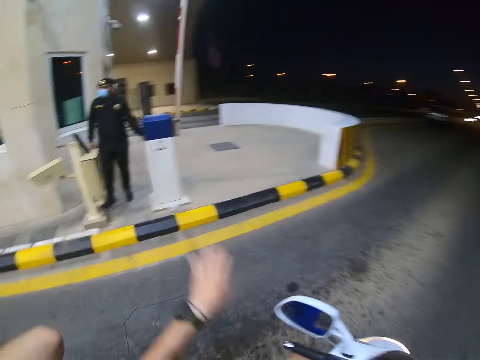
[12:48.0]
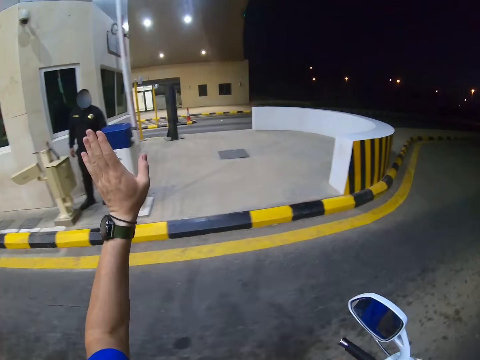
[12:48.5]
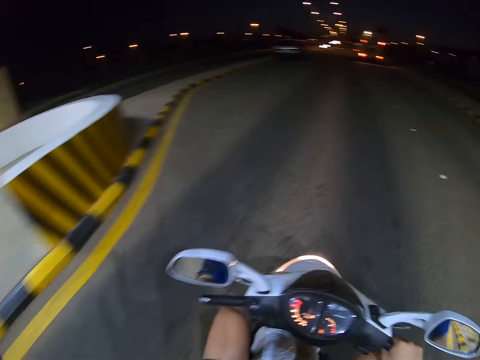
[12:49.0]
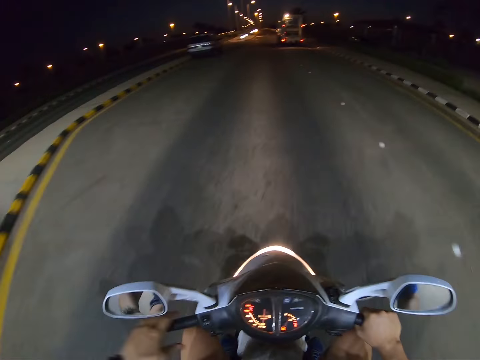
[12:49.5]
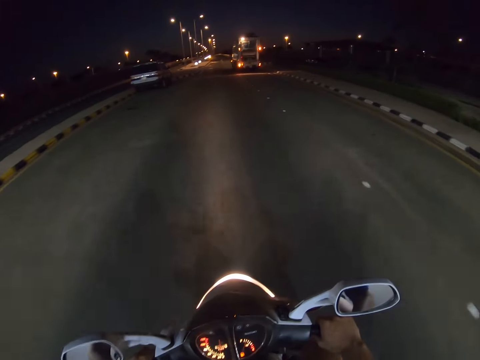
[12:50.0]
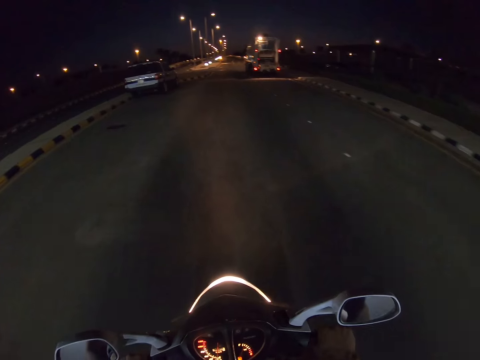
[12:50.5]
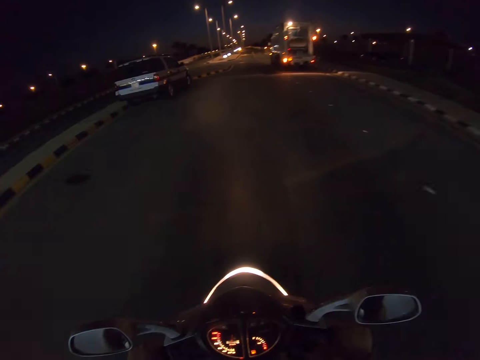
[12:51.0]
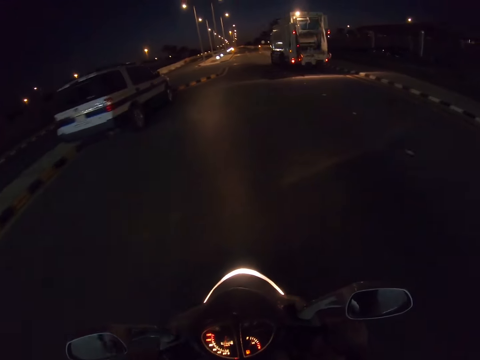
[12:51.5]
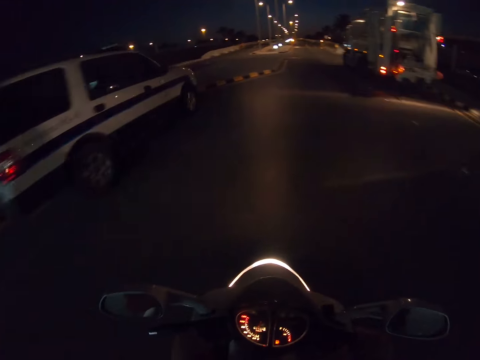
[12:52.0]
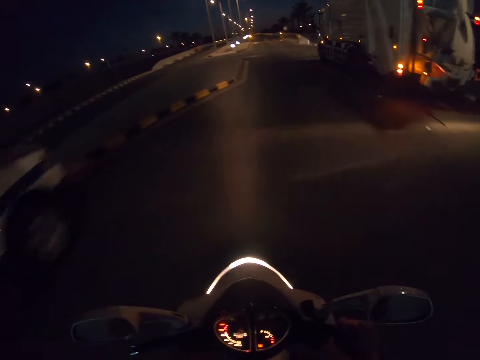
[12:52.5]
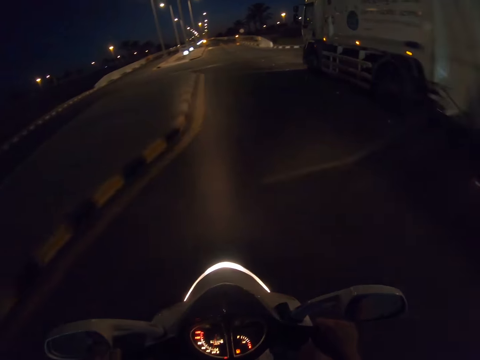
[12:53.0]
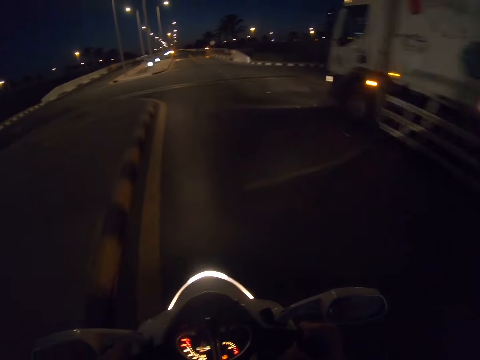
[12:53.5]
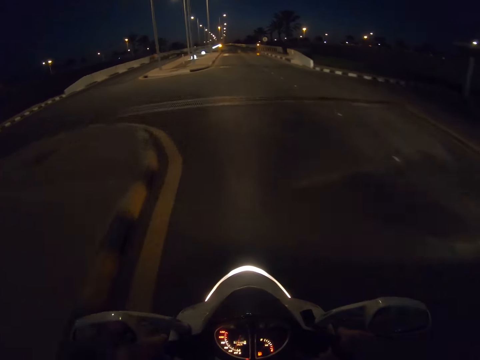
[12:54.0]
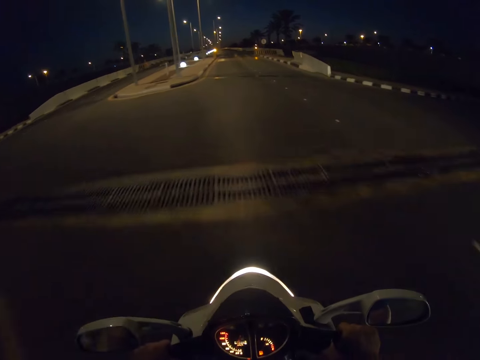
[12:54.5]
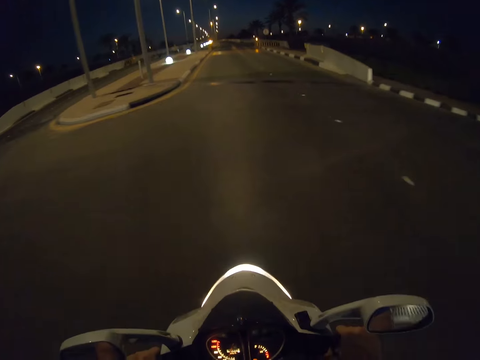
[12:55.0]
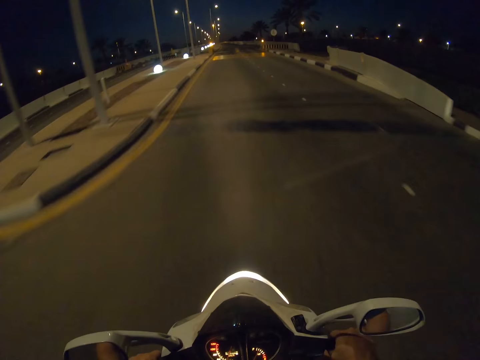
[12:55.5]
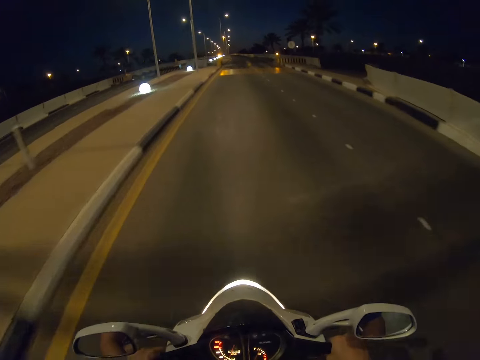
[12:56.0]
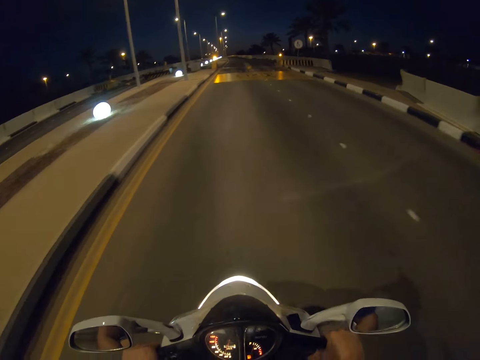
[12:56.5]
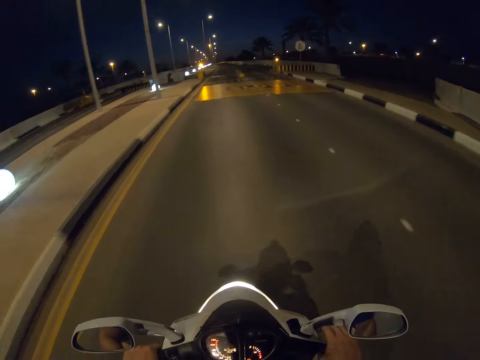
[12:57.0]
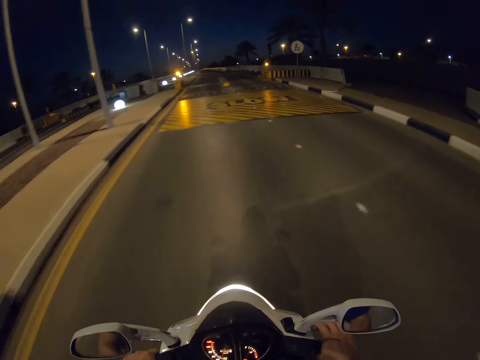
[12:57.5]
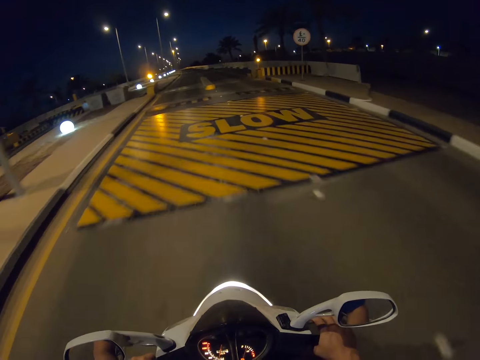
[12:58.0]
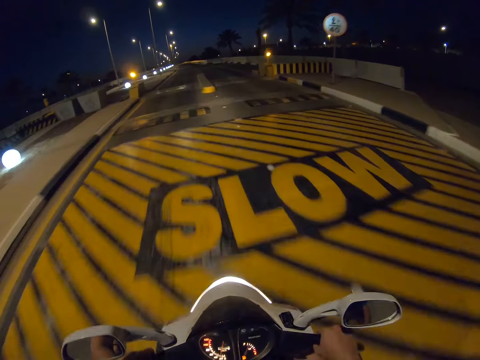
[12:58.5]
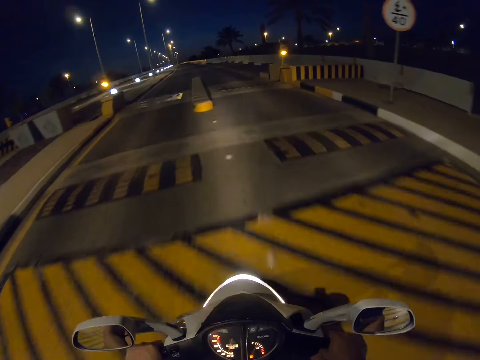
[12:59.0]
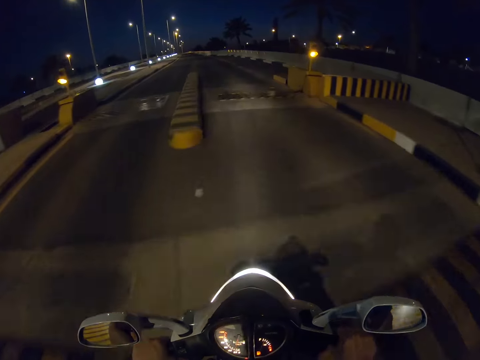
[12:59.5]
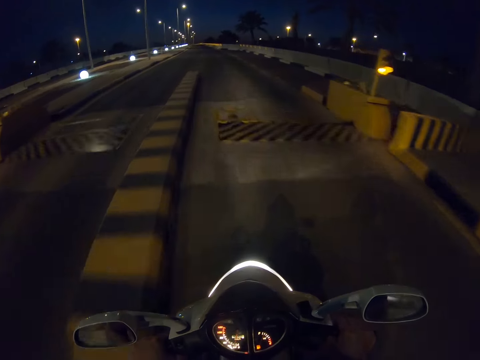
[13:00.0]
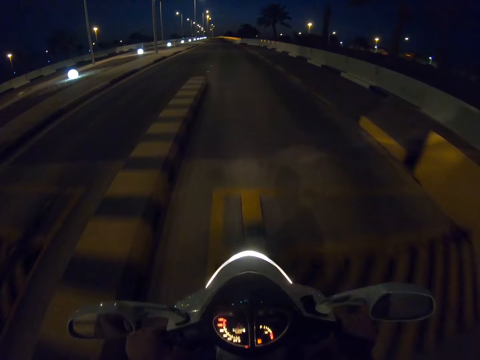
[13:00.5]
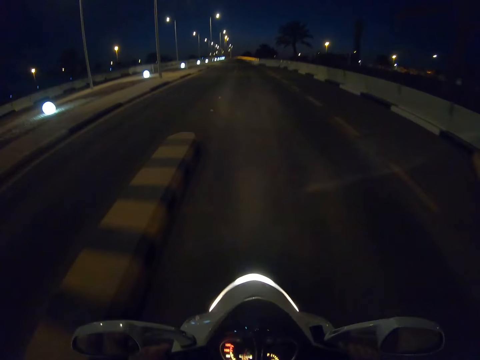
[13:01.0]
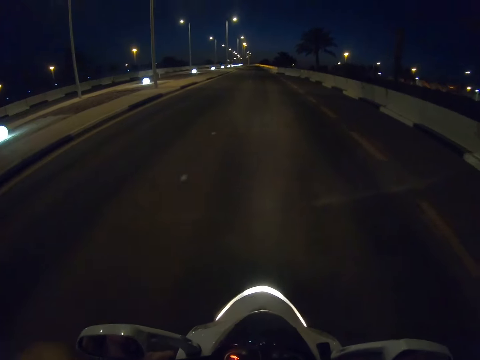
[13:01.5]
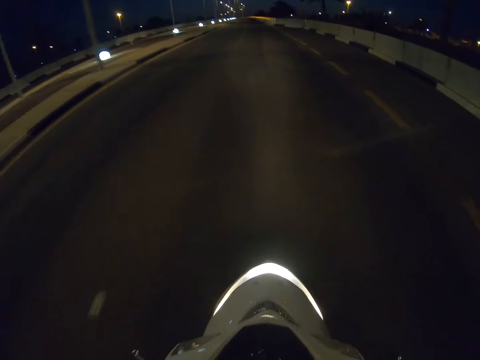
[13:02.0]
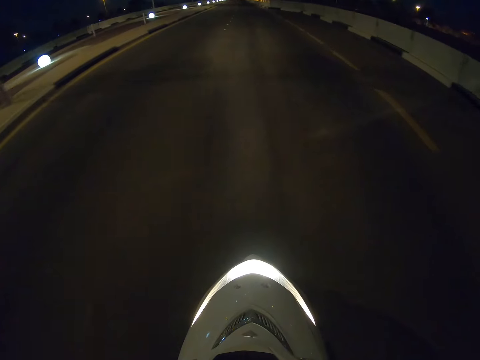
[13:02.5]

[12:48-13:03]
The camera wearer waves to a security man. They interact with the man. They ride a motorbike on the road.

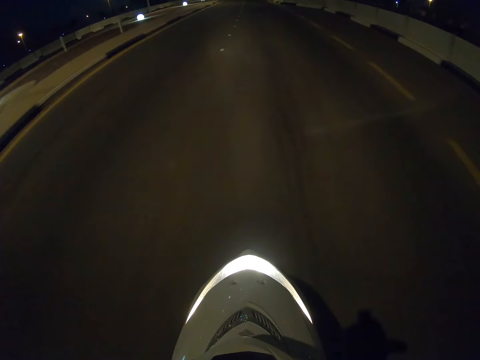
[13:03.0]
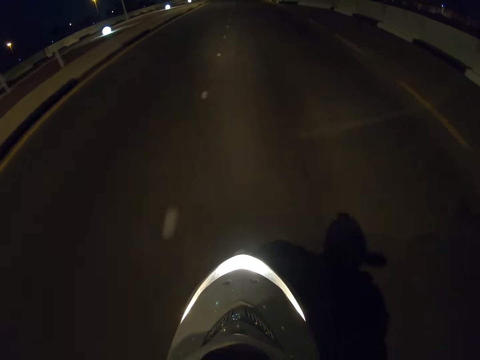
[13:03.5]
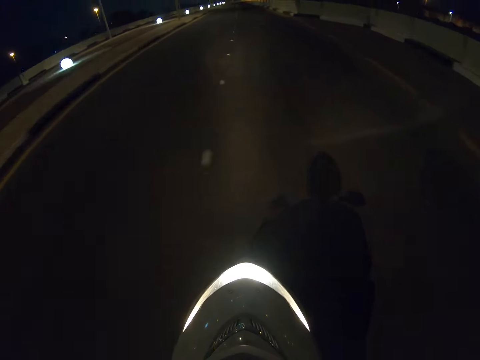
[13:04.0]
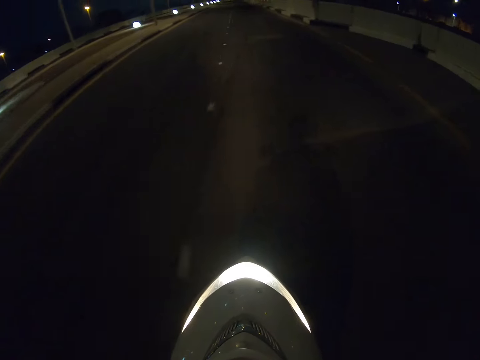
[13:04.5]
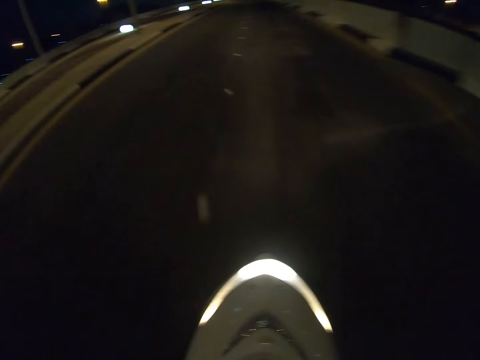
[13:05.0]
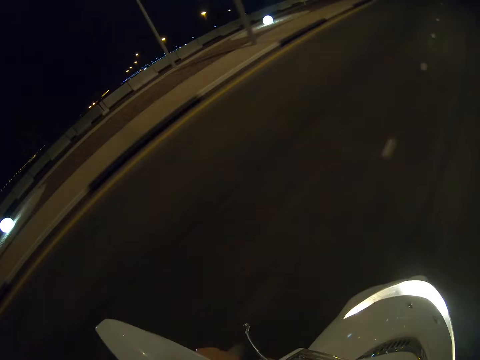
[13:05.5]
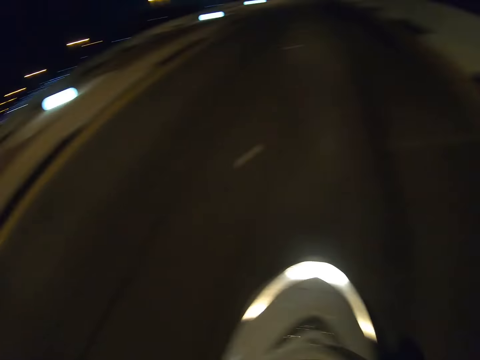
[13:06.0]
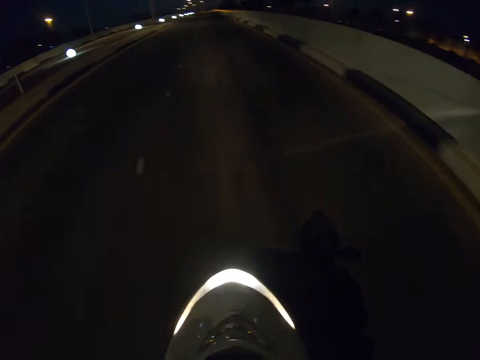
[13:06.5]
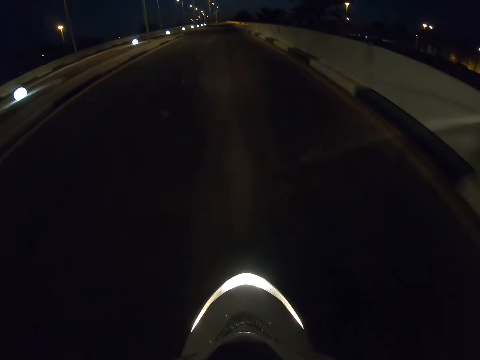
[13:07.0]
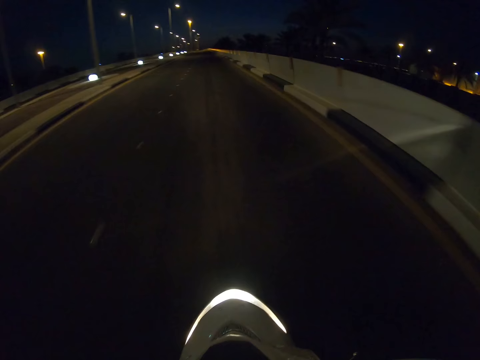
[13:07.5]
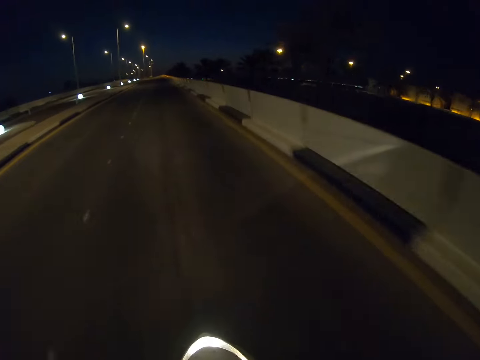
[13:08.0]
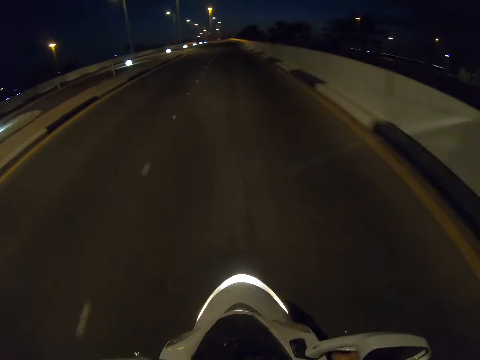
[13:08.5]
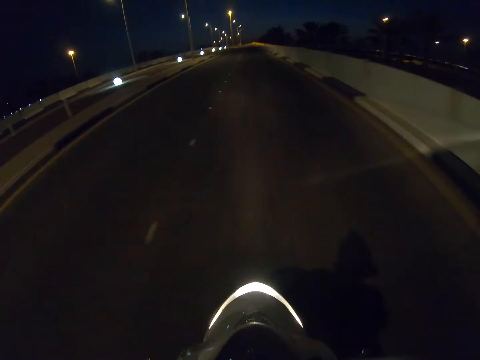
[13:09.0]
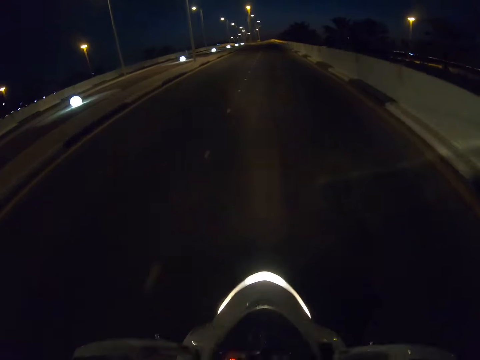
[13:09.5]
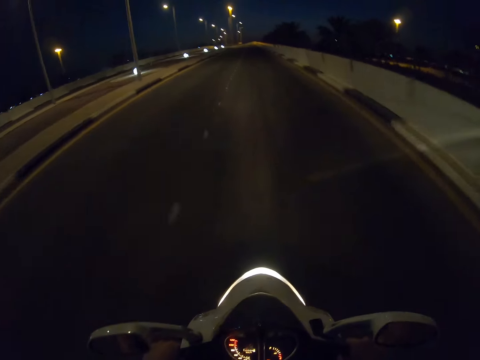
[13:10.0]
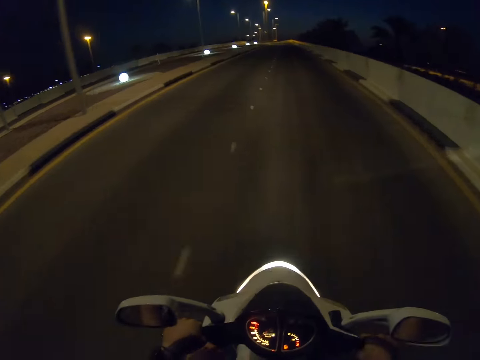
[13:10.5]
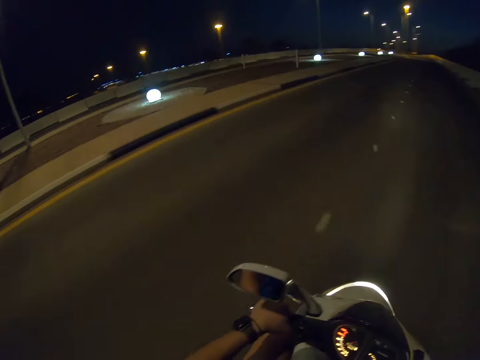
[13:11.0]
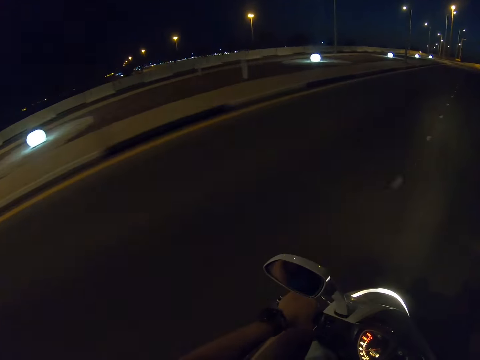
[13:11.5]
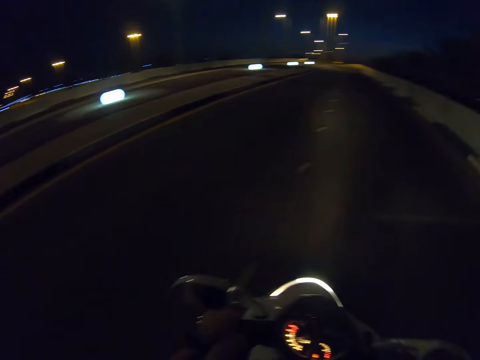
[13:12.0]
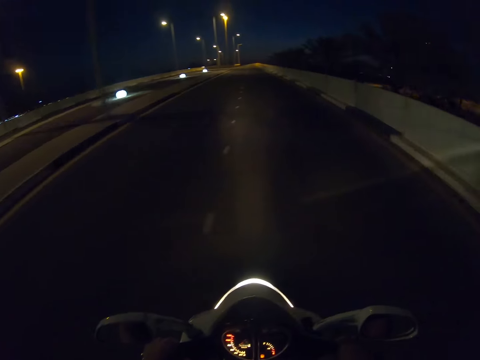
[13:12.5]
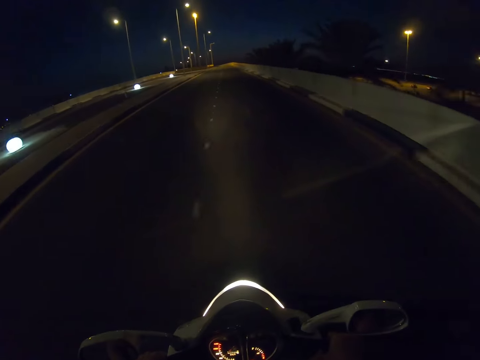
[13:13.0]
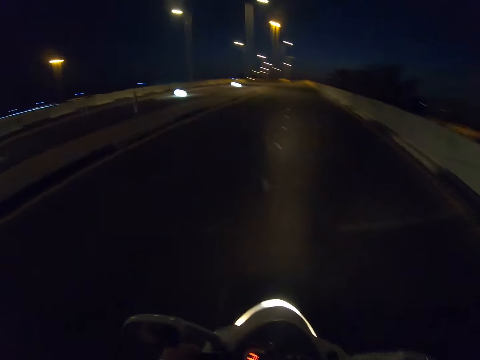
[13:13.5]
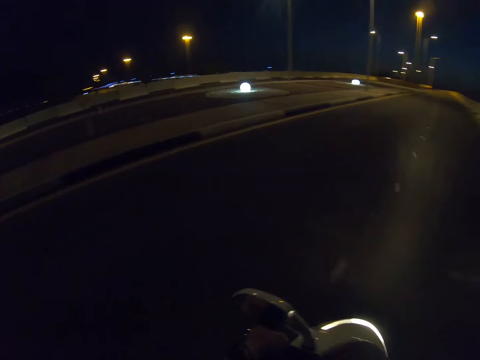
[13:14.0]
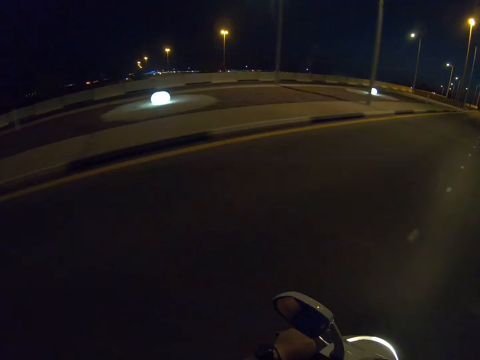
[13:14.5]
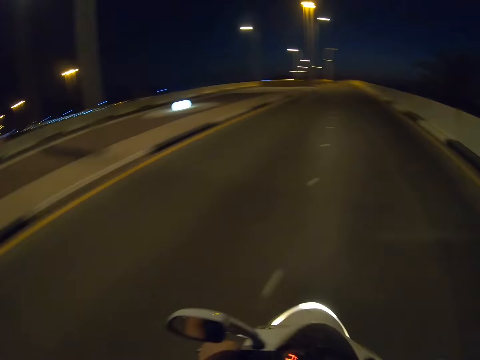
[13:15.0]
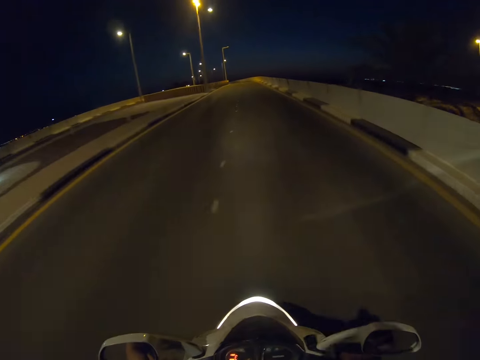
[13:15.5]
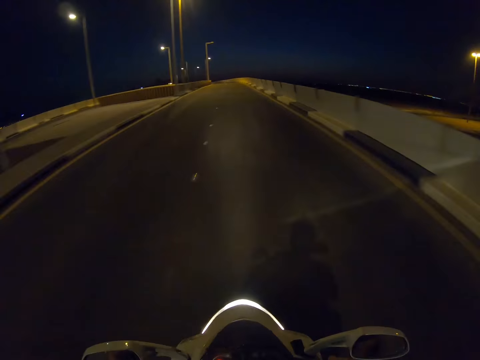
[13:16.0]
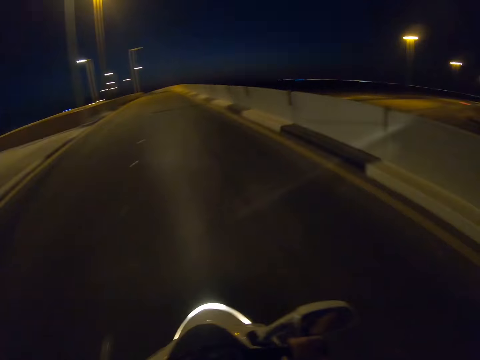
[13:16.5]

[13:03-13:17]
The camera wearer looks around the road. They ride a motorbike on the road.
